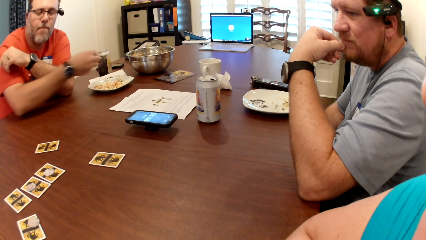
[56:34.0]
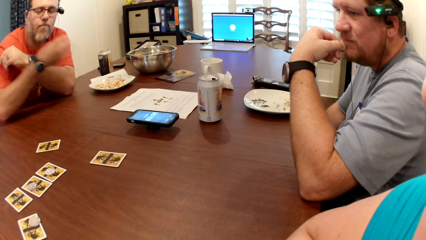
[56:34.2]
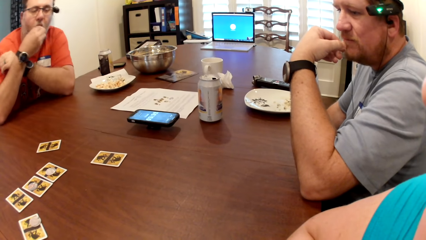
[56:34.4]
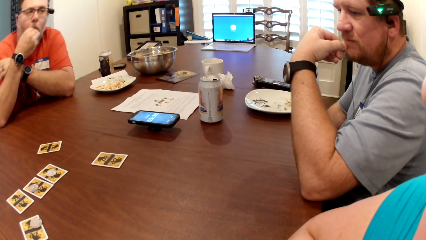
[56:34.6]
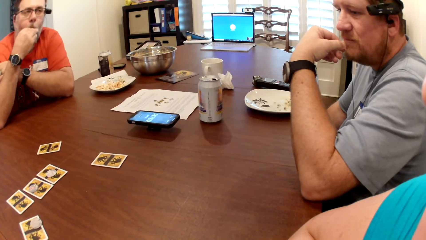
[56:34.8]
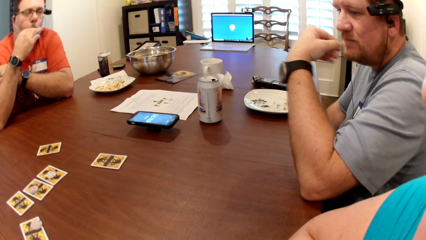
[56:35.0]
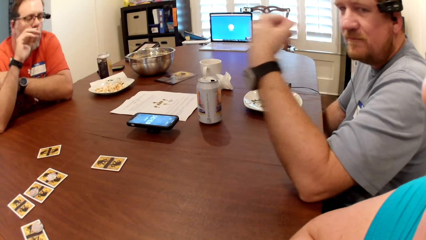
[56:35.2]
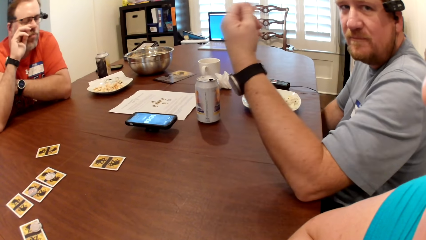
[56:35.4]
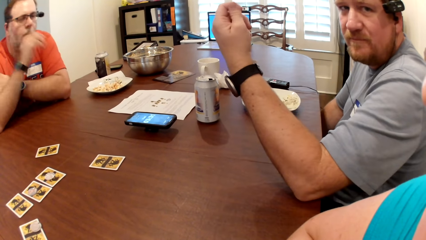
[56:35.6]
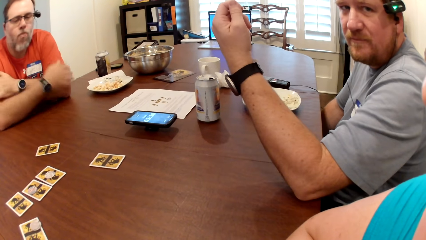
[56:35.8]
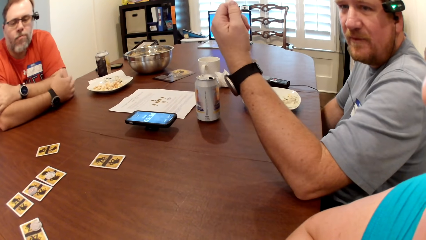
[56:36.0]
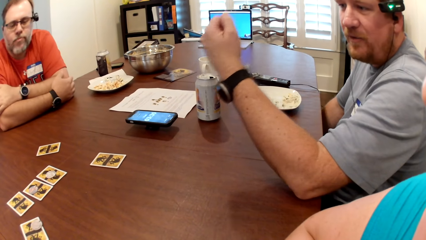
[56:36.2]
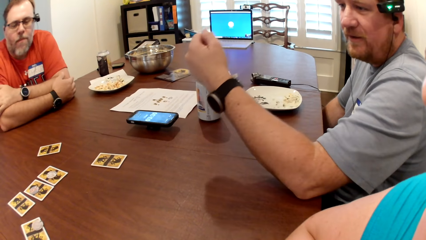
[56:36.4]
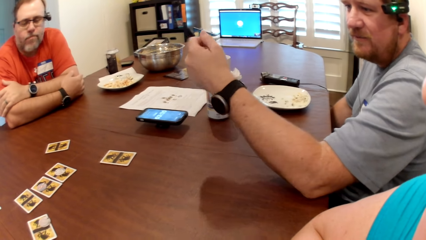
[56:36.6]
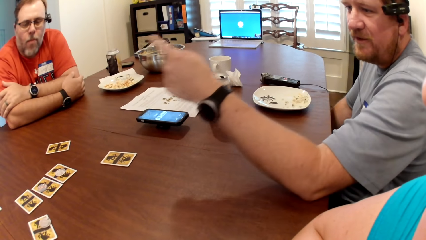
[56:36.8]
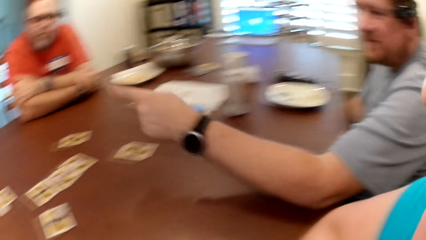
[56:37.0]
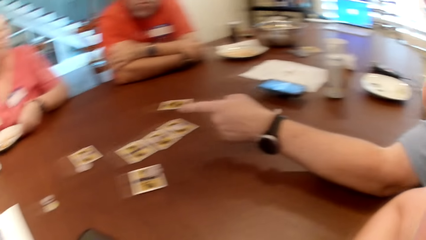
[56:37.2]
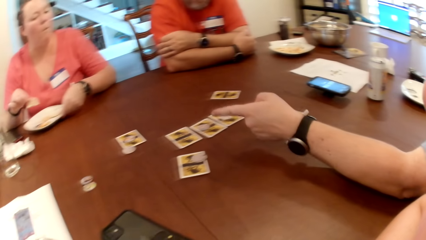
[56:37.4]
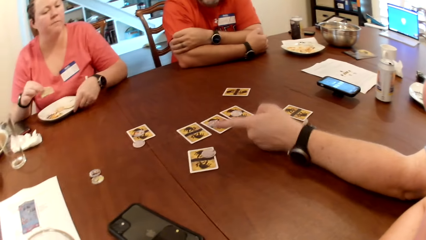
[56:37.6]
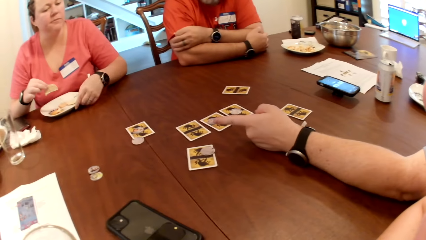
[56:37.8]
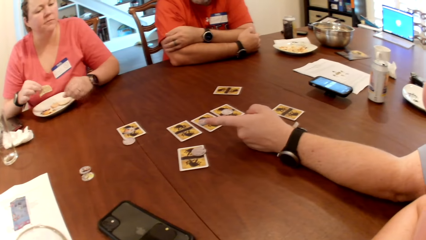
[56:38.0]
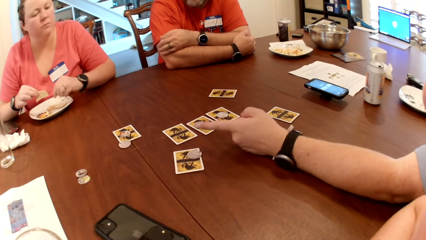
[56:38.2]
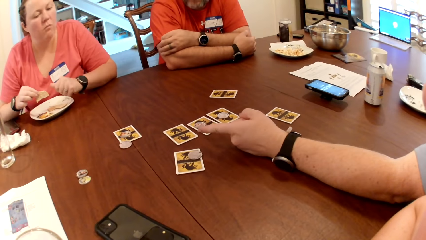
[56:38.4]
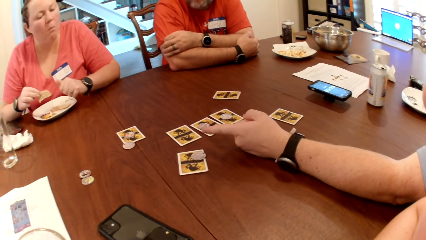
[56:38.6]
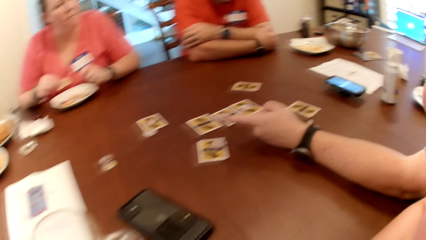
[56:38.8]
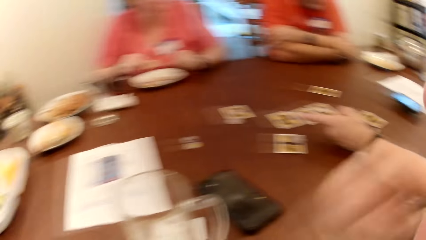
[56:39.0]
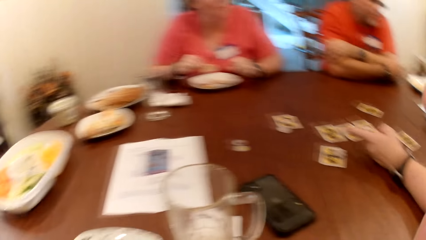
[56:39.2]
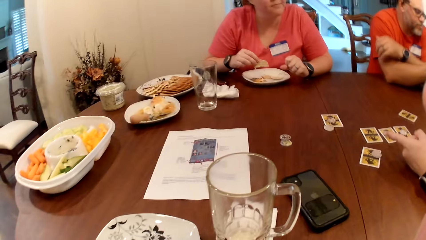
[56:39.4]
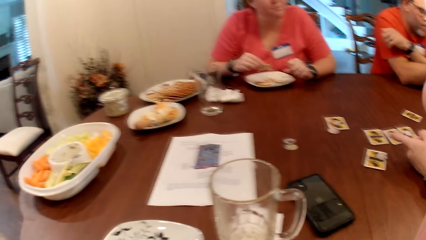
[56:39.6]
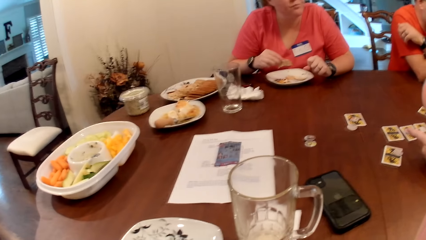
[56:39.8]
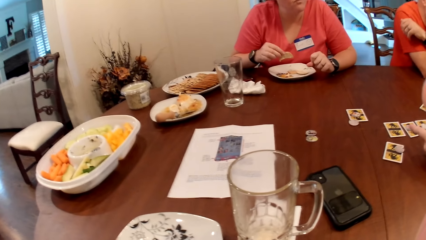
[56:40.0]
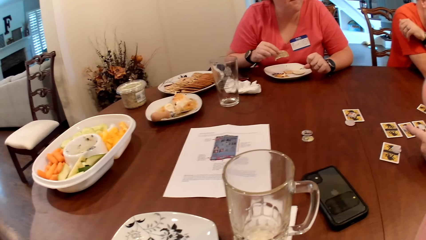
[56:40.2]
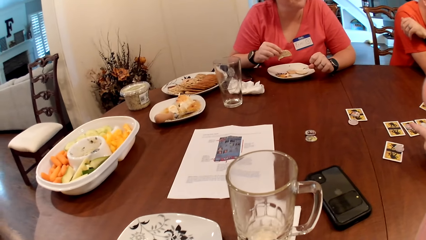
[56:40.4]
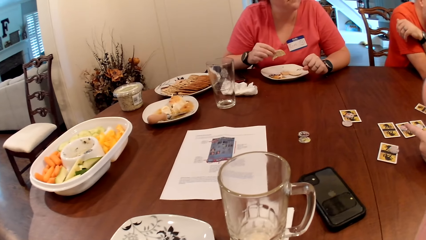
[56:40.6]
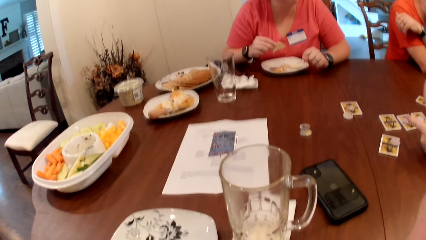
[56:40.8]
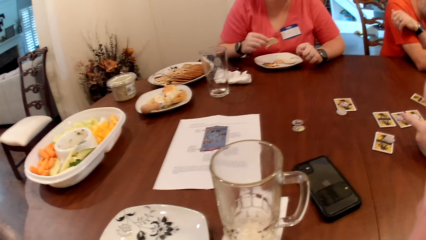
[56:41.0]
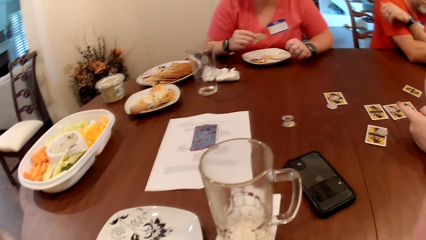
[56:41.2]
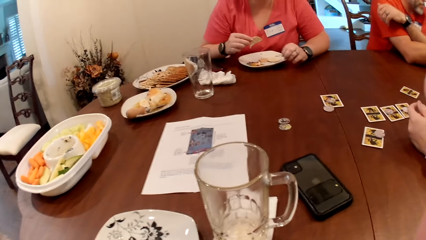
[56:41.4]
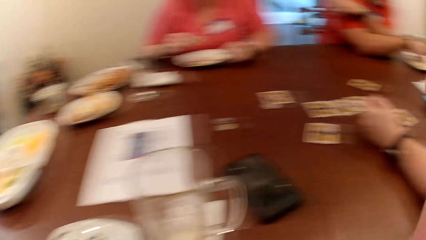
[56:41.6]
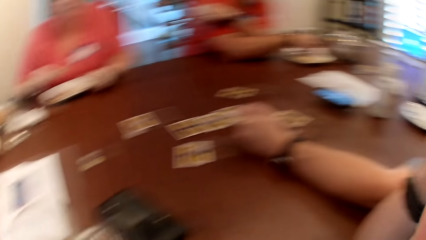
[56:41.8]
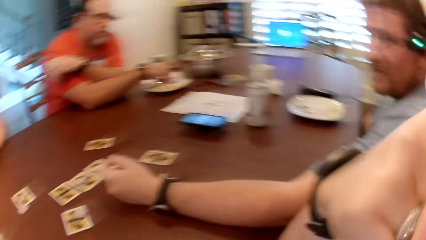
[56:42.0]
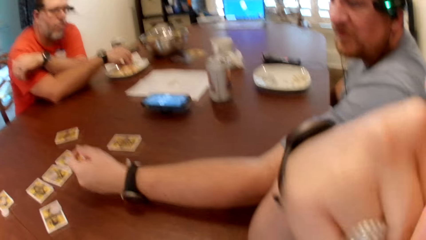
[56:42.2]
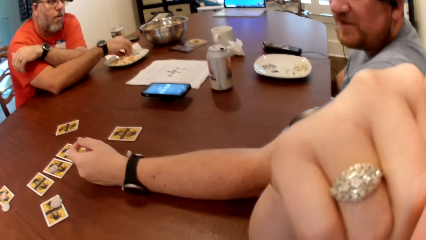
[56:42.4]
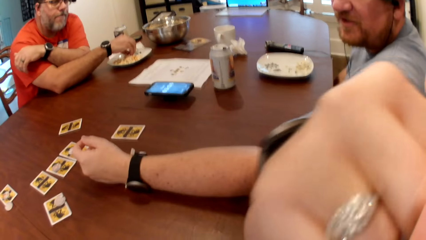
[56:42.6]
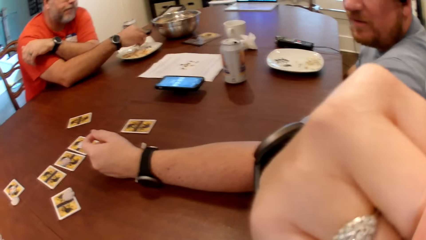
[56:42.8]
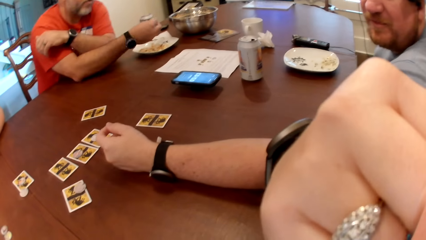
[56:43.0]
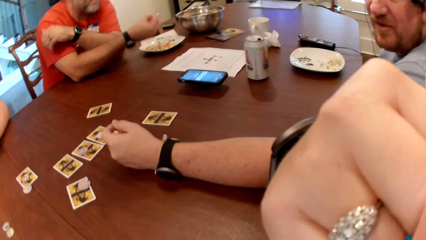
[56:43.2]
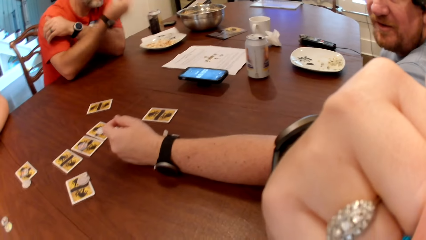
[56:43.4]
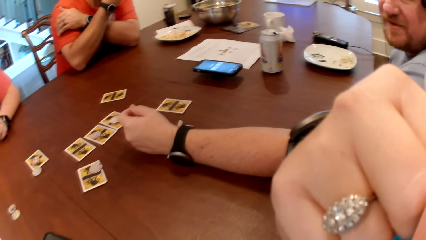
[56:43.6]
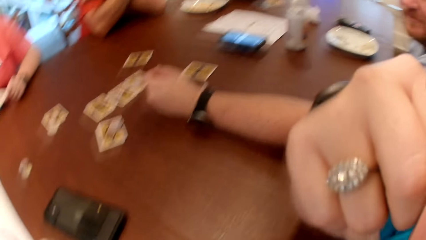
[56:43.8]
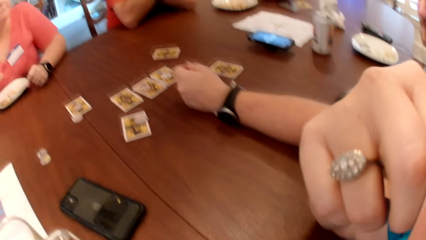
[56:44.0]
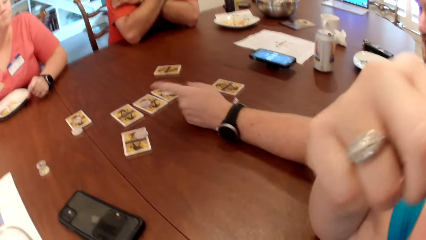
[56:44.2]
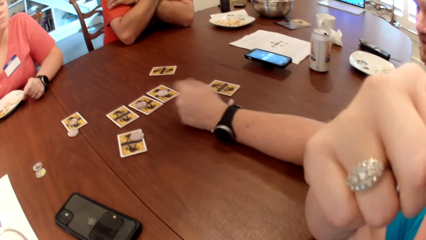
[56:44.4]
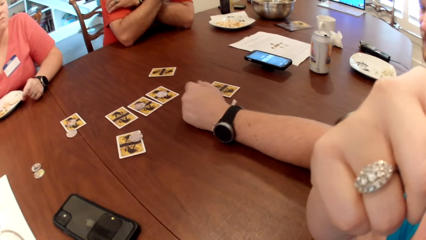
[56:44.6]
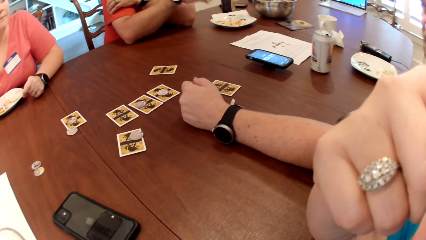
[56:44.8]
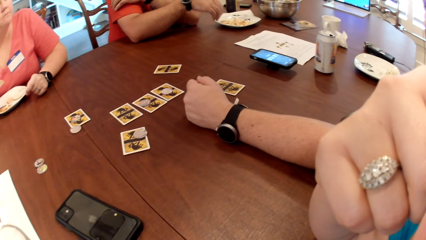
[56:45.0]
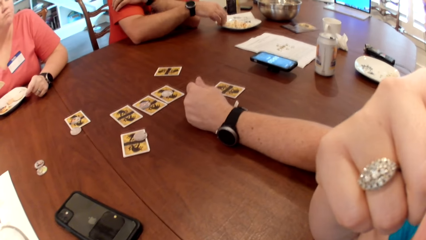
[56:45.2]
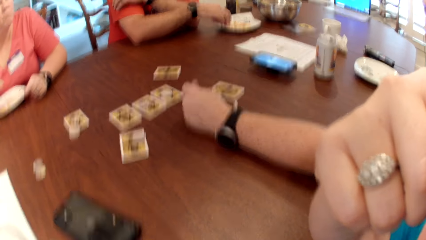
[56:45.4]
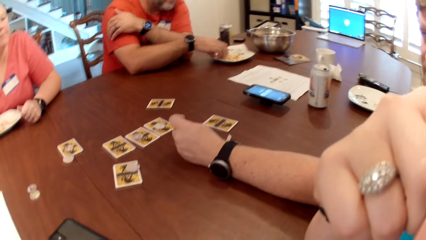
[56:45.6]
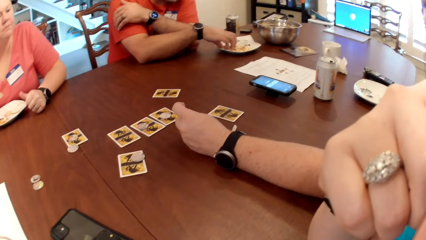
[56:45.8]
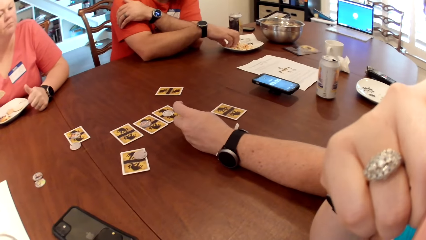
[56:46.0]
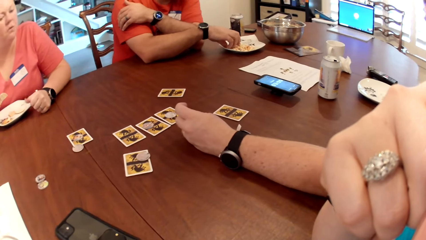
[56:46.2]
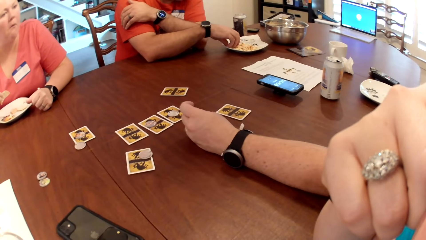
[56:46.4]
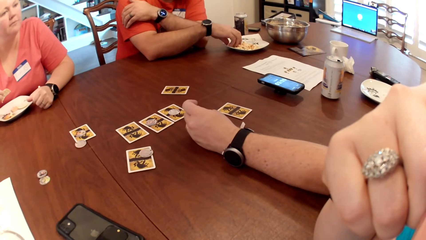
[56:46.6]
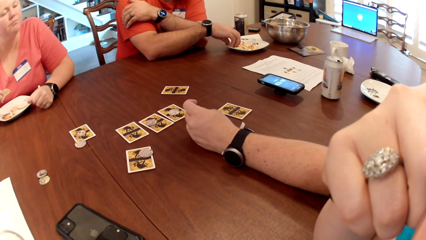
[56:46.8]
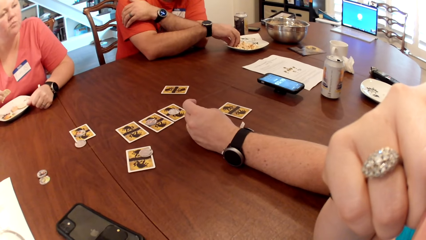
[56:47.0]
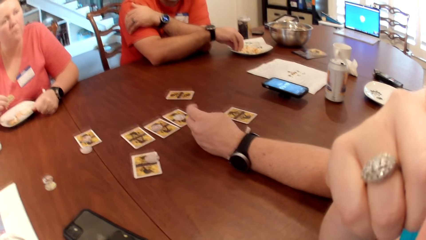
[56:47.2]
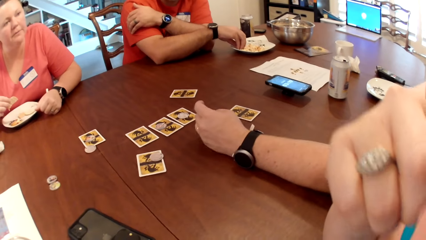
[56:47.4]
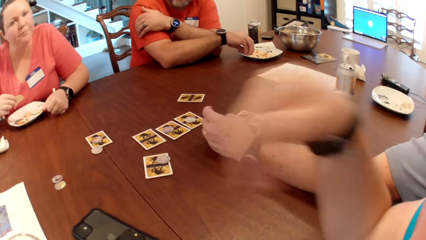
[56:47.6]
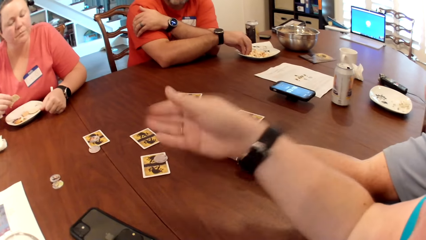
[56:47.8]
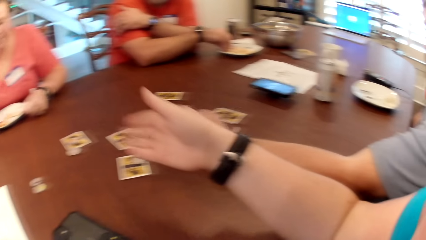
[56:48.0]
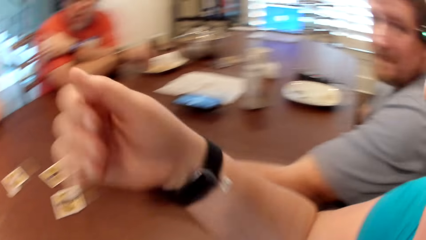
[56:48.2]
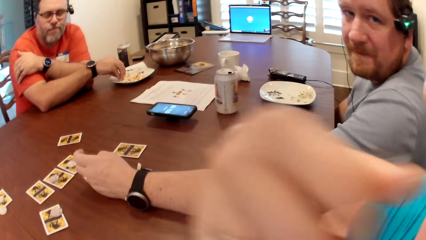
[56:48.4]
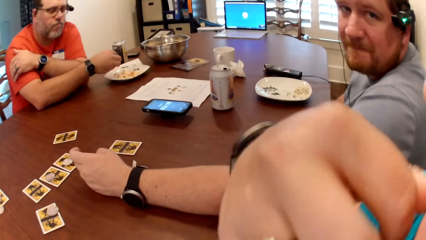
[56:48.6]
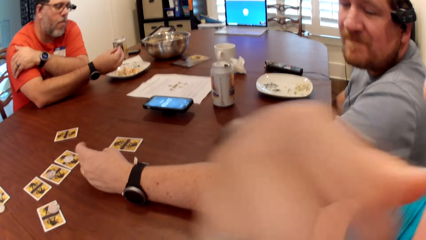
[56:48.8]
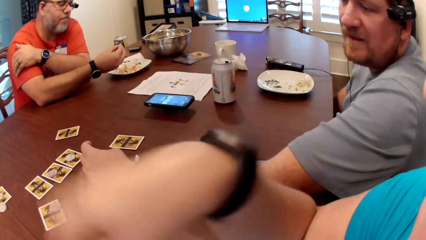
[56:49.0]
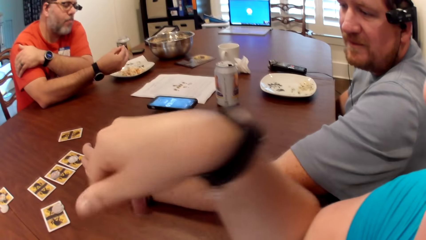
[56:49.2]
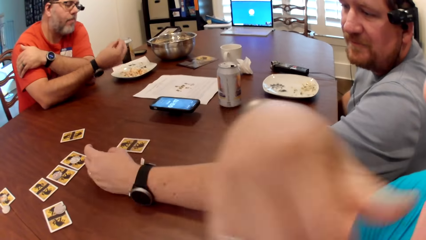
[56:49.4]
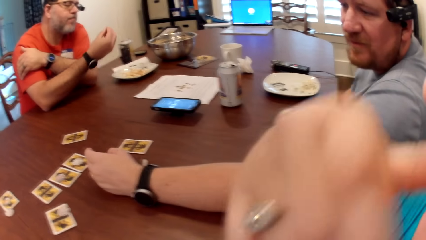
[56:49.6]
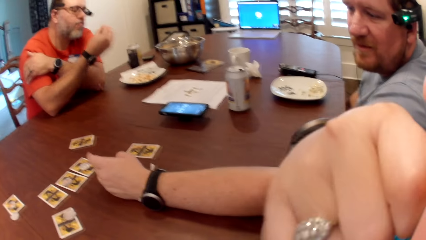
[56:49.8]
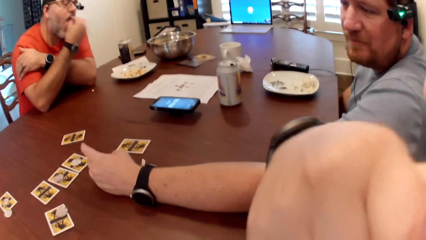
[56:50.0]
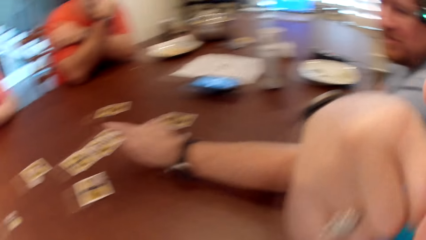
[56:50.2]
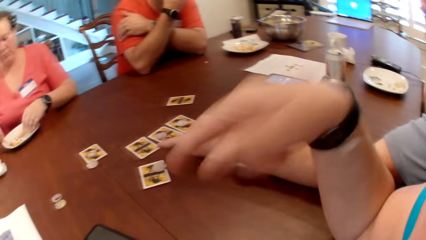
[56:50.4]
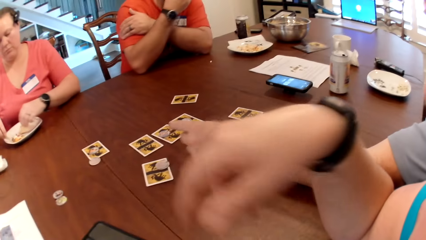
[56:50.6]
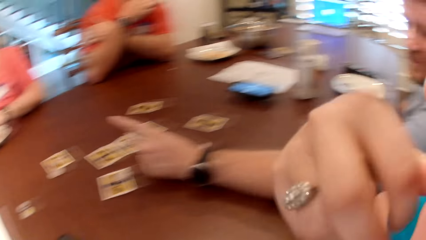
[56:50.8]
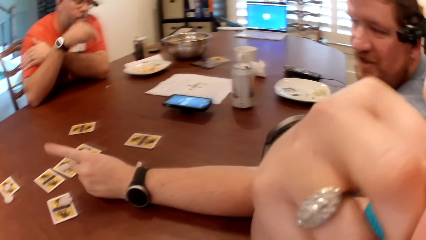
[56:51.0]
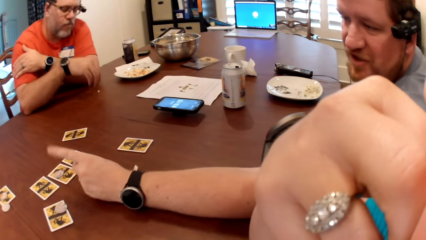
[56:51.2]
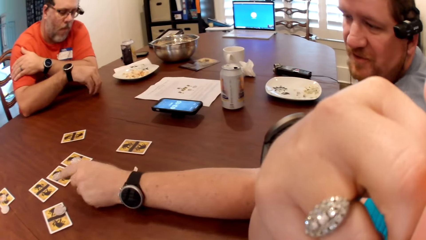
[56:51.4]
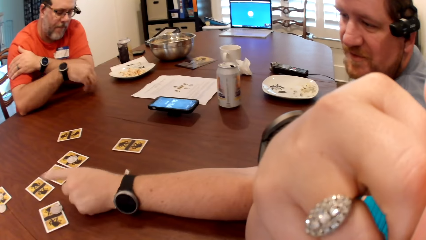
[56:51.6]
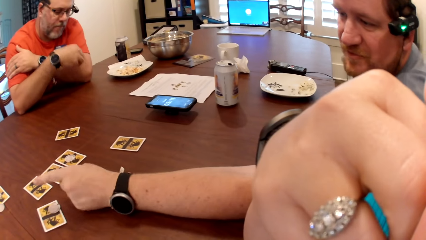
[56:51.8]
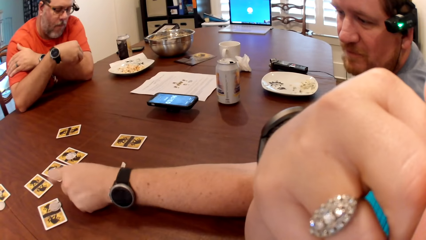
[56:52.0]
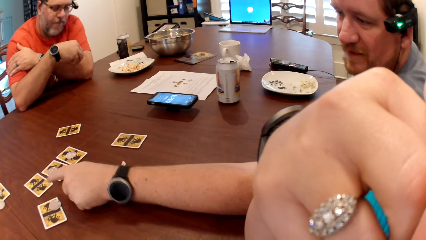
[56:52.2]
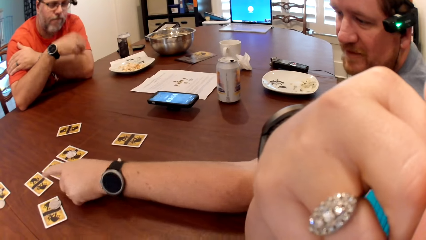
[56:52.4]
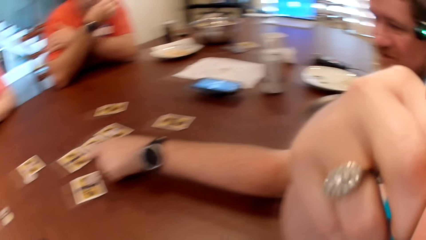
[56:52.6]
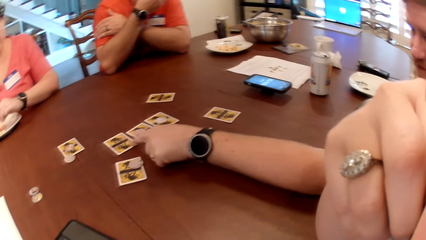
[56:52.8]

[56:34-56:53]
A man adjusts his glasses with his right hand. Another man gestures with his left hand. The woman moves her plate on the table with her left hand. The camera wearer, the woman, the first man and the other man dialogue. The first man eats popcorn from his plate with his right hand. The other man dialogues with the woman. The camera wearer gestures with her right hand. The woman dips biscuits into cheese in her plate with both hands. The first man eats food.
